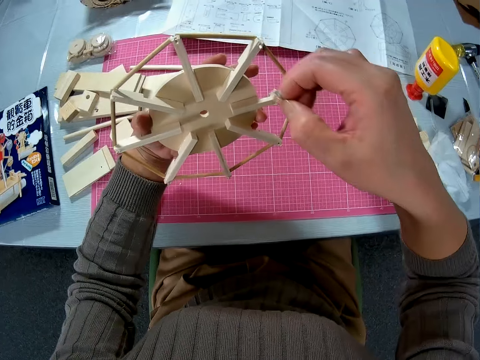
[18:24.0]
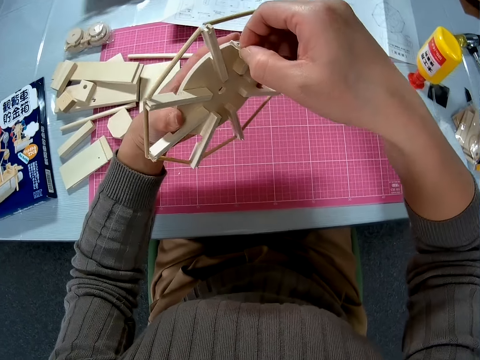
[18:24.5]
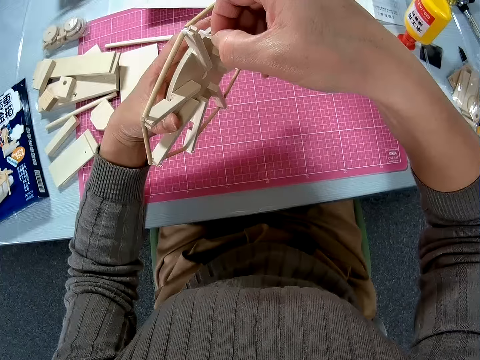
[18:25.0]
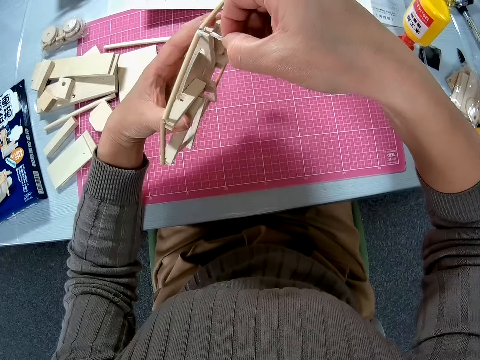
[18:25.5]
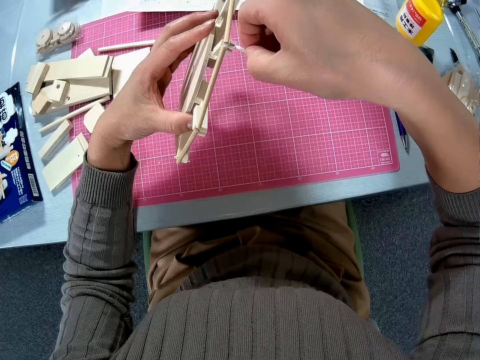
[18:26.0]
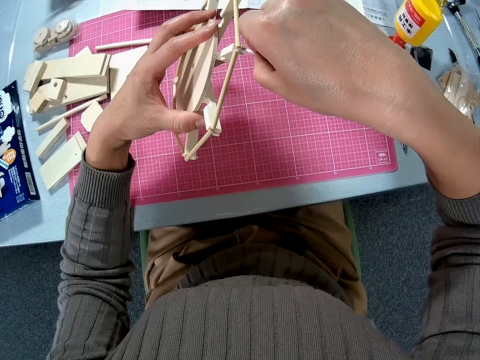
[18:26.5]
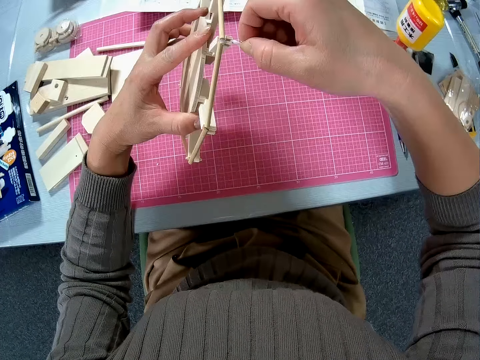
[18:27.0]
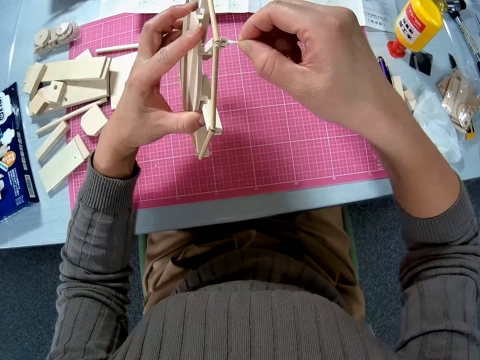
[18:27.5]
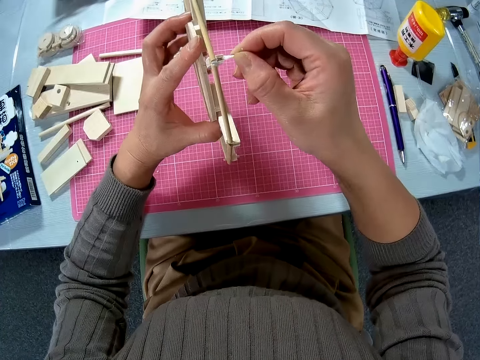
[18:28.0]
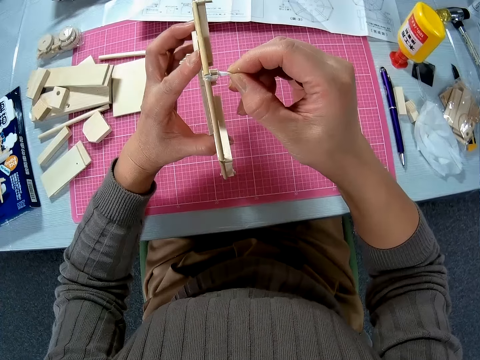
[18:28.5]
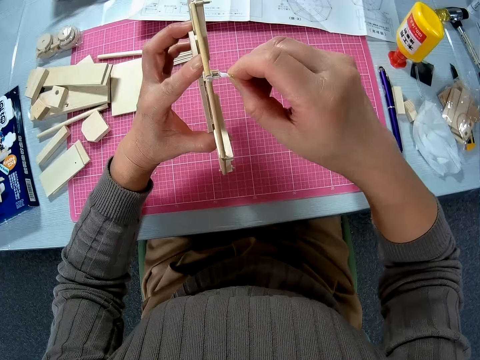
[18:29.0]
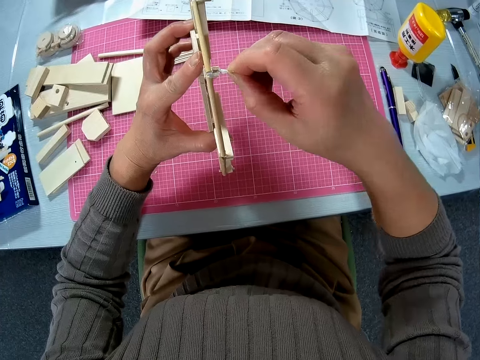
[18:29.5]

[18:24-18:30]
The camera wearer attaches the small piece with her right hand to the edges of the wooden model in her left hand.

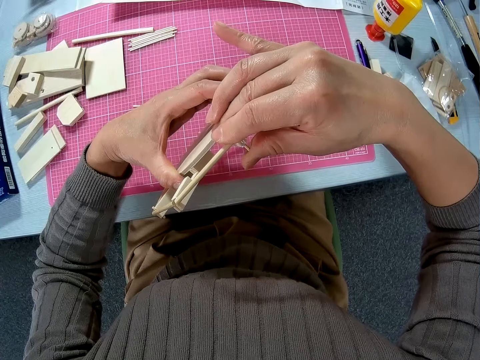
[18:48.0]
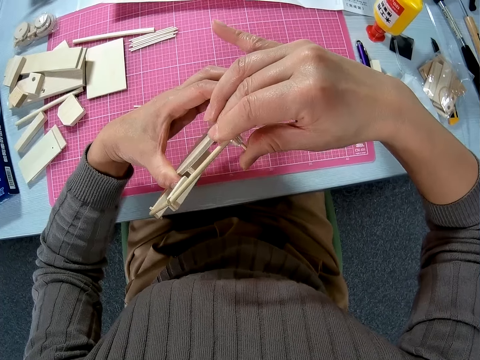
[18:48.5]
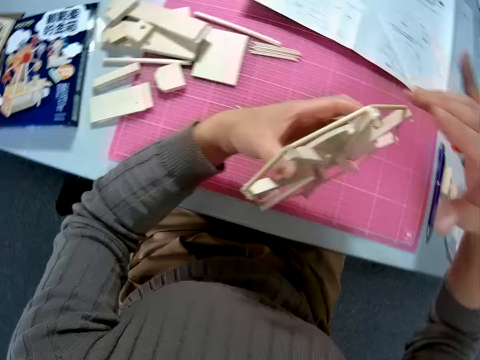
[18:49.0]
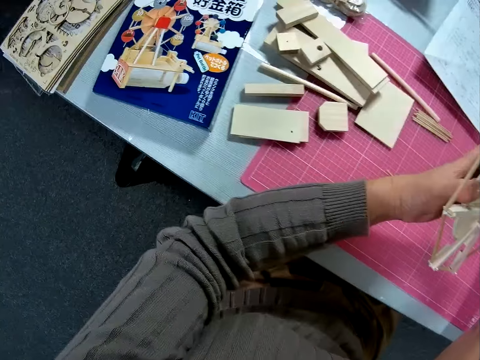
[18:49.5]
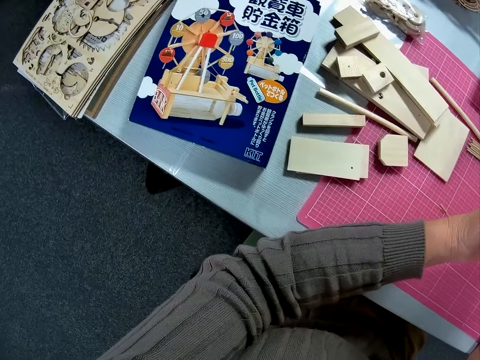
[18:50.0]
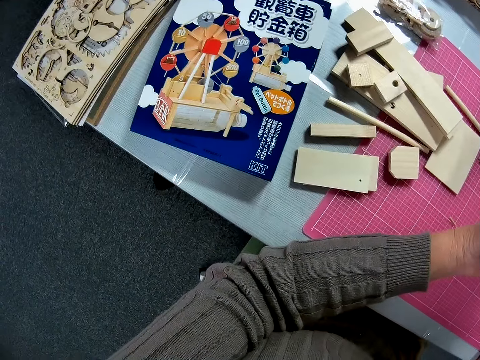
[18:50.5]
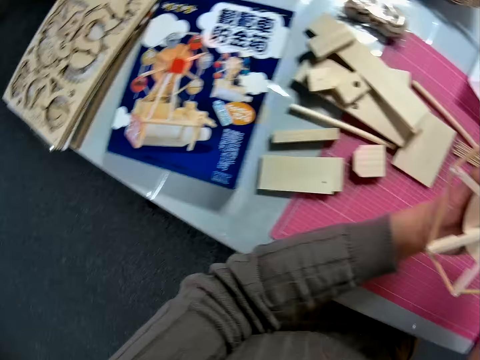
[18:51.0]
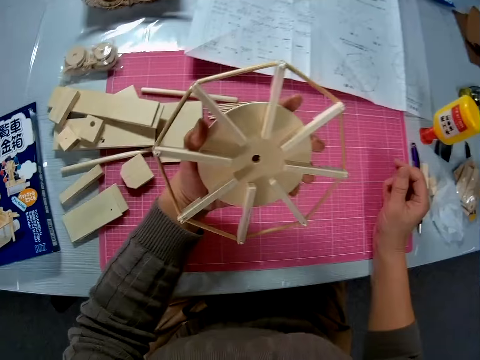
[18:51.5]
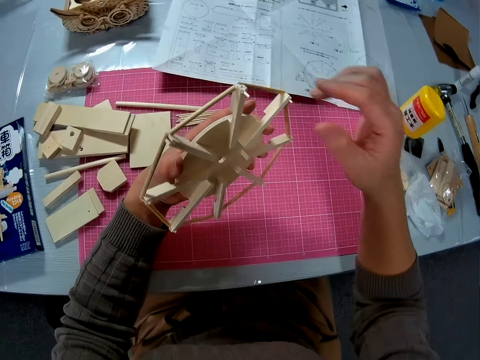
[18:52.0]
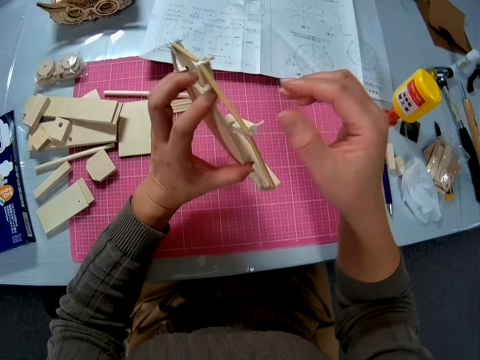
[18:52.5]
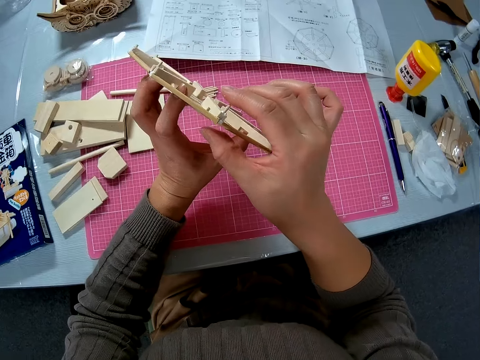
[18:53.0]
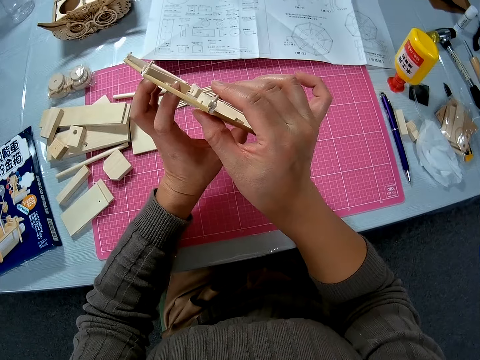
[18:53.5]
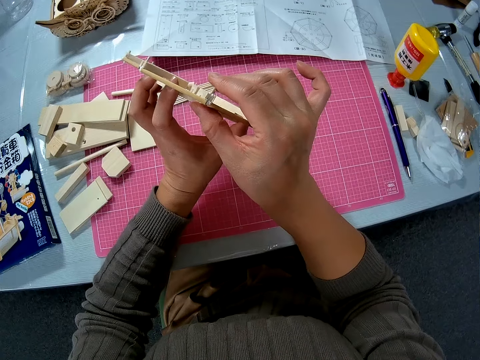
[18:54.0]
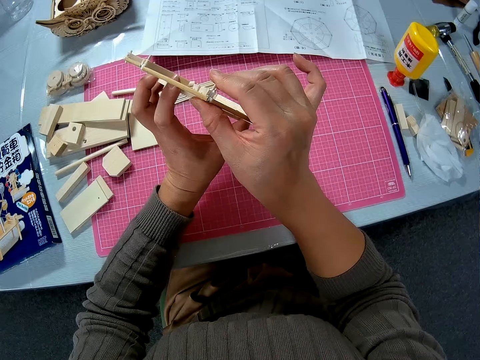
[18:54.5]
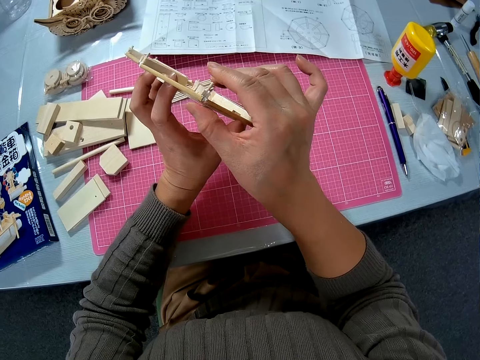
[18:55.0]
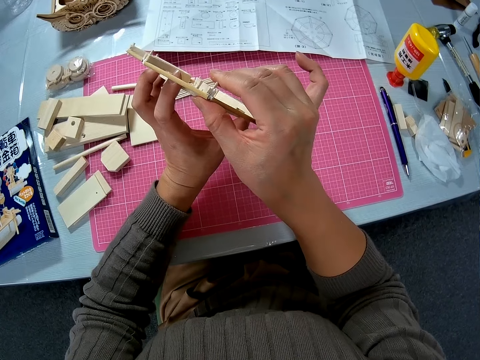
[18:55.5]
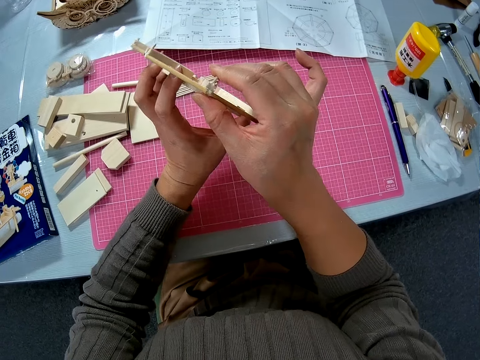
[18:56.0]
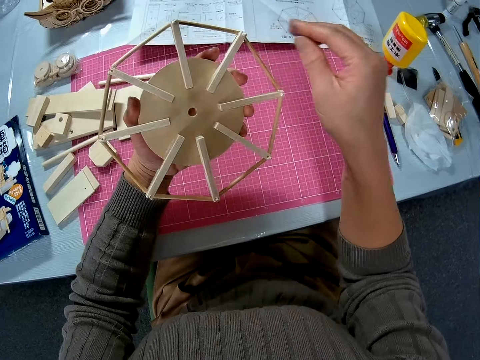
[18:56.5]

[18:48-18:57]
The camera wearer turns to a carton on the table. She stares at the wooden puzzle. She turns to the wooden model in her hands. She adjusts the wooden model in her left hand with her right hand. She squeezes a piece of wood on the wooden puzzle.

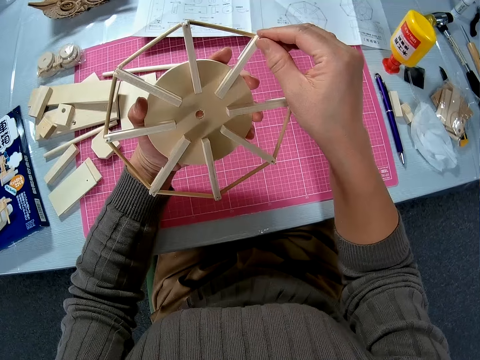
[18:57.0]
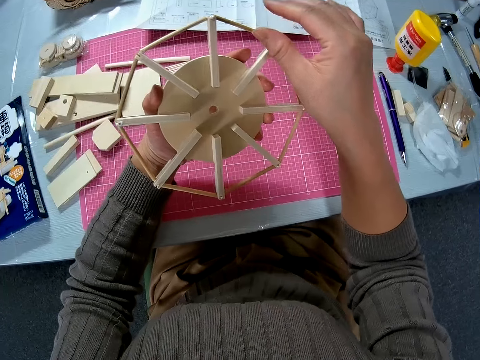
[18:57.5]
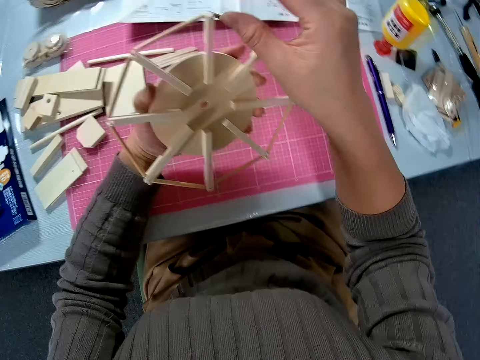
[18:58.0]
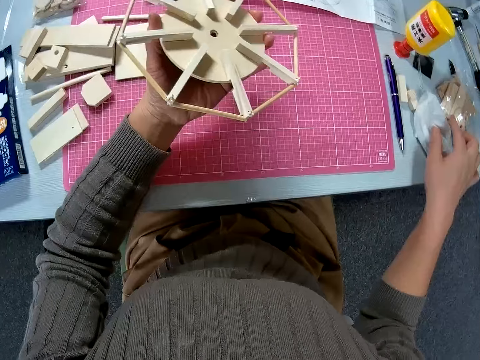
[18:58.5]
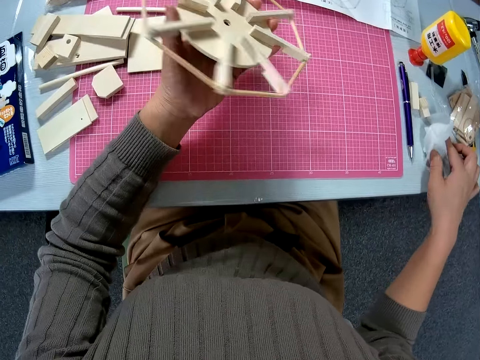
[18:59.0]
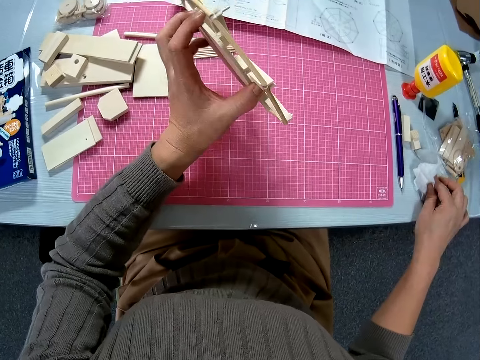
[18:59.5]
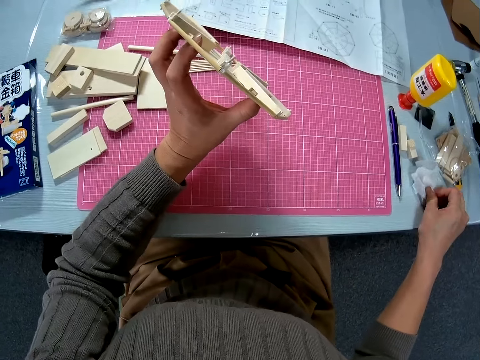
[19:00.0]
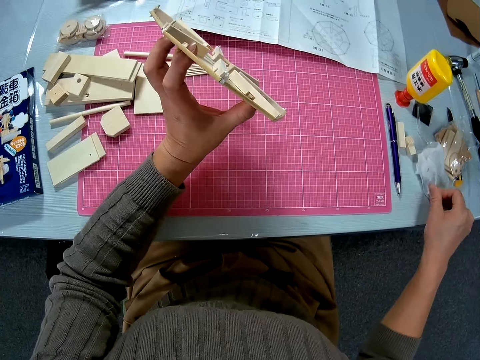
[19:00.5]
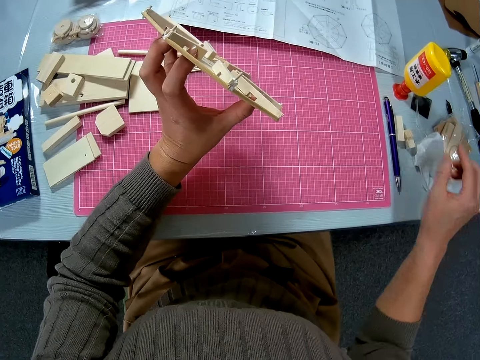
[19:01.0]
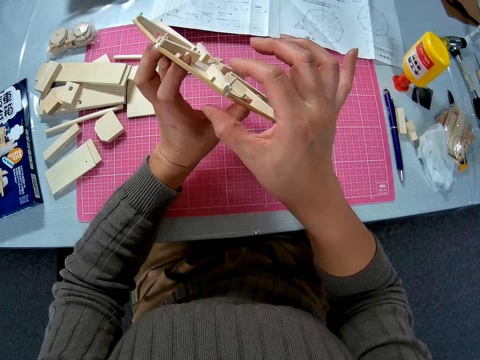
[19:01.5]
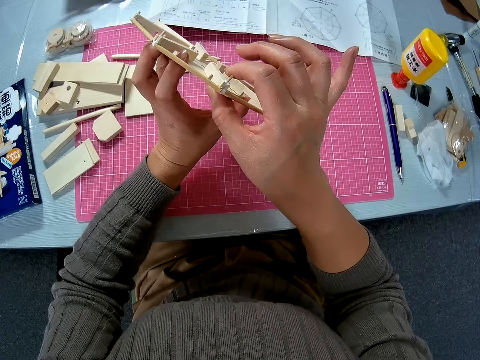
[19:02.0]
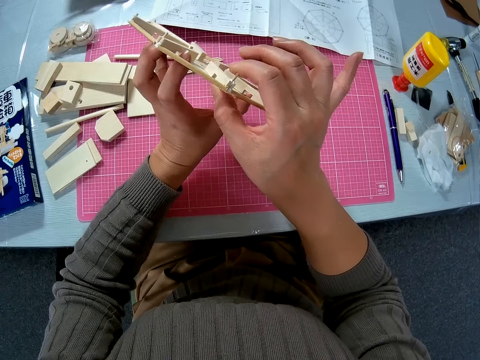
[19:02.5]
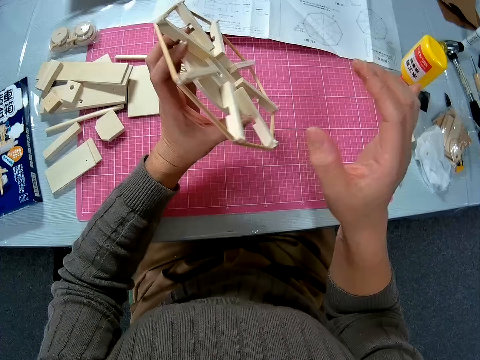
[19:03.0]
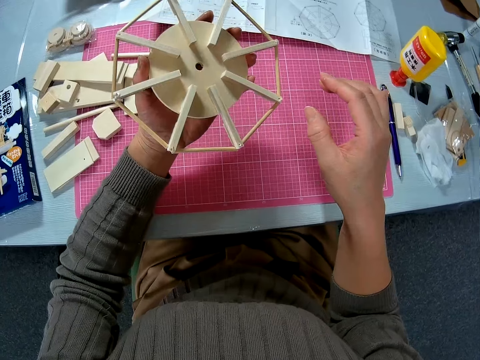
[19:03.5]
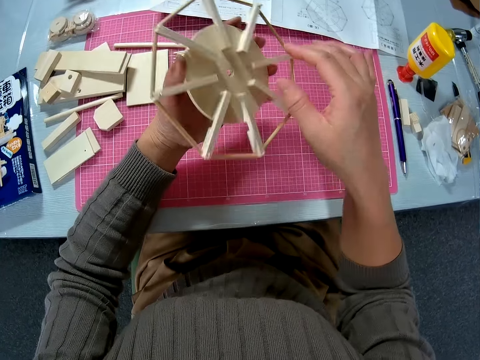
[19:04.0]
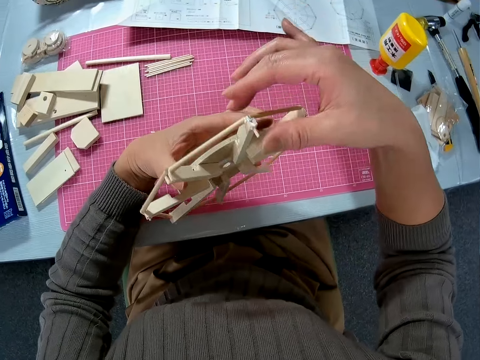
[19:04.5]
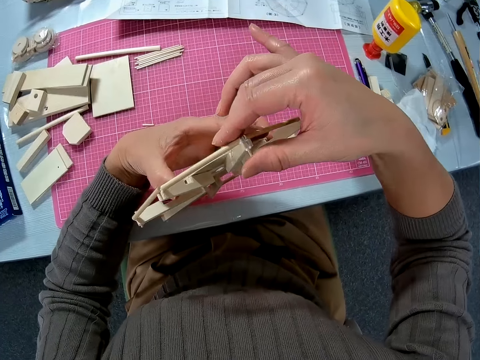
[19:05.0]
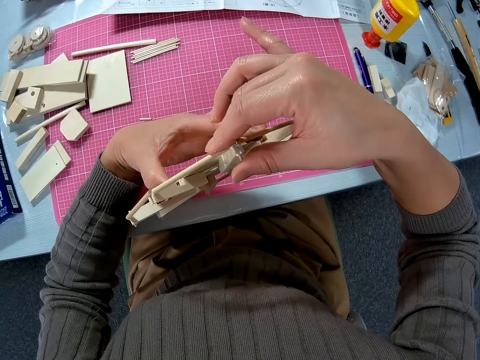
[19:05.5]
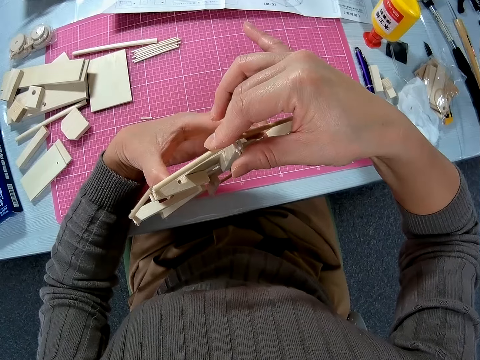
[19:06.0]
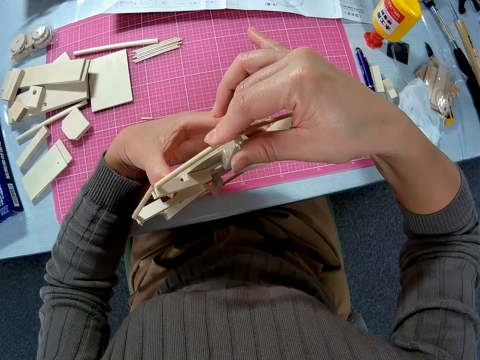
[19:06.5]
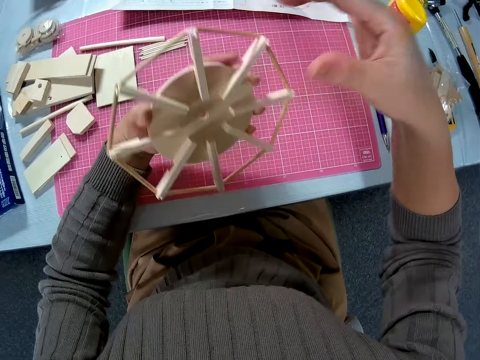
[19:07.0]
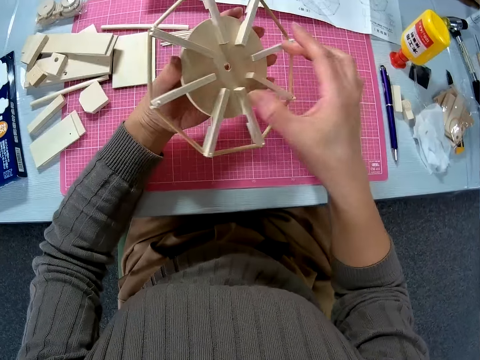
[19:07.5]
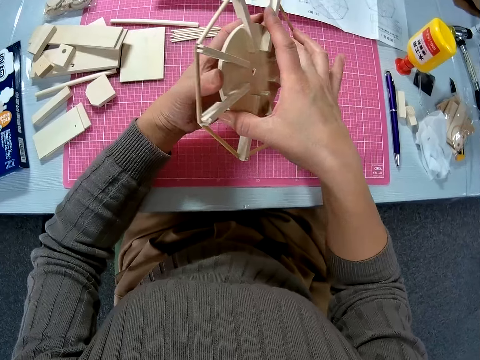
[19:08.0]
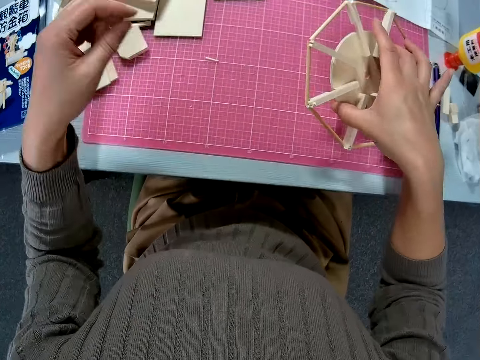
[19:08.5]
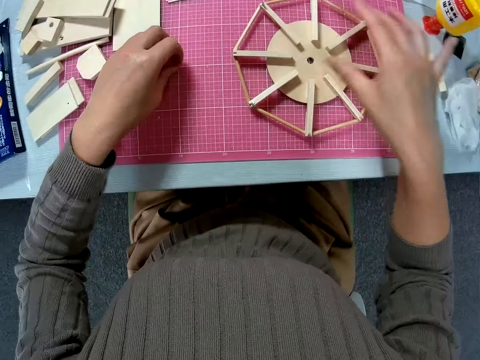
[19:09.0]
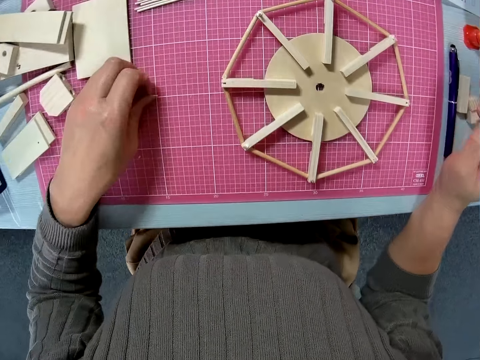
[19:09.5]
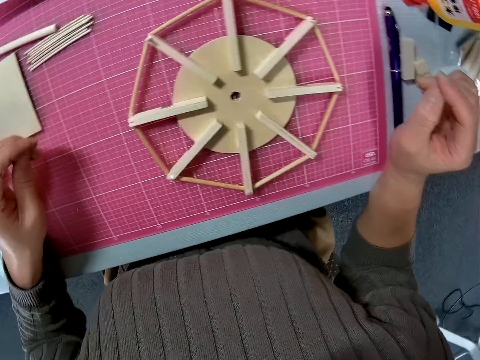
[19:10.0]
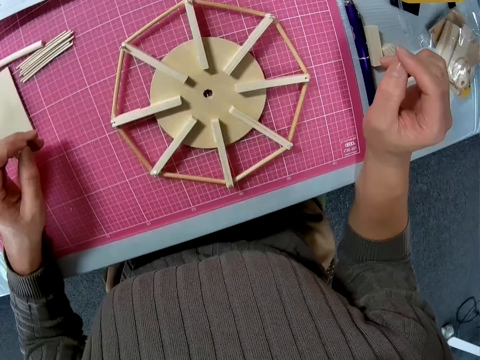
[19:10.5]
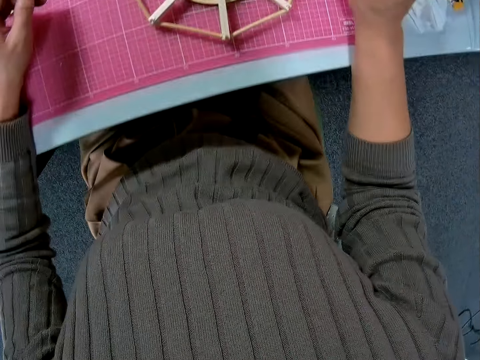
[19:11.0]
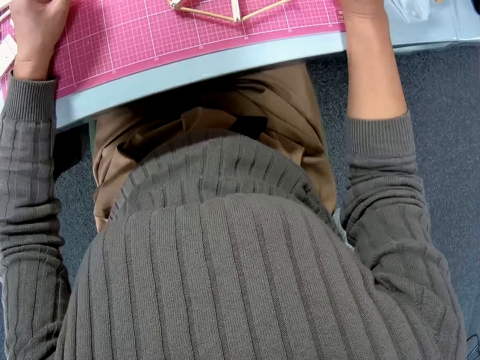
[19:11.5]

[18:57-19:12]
The camera wearer cleans the fingers on her right hand on a tissue paper on a table. She stares at the wooden puzzle. She squeezes a piece of wood on the wooden puzzle. She adjusts the wooden model in her left hand with her right hand. She drops the wooden model on the table with her right hand. She stares around. She picks up a small piece from the table with her left hand.
